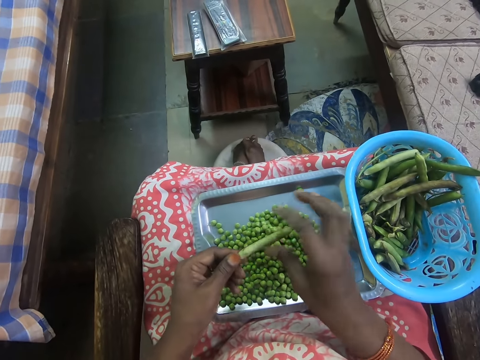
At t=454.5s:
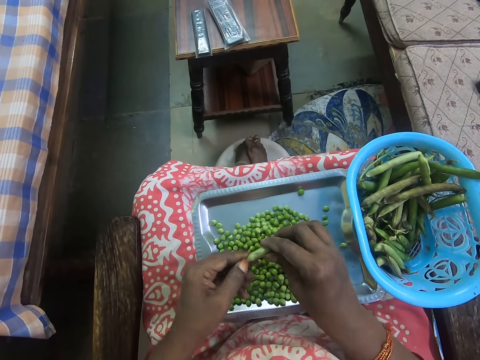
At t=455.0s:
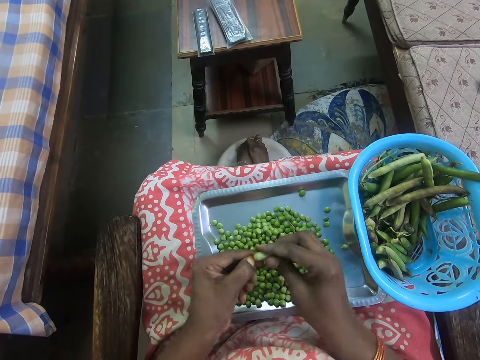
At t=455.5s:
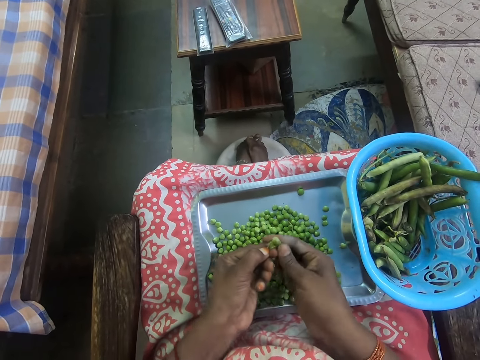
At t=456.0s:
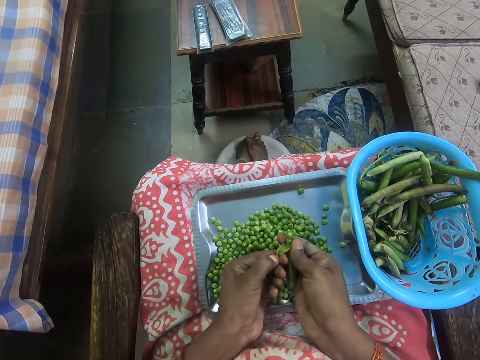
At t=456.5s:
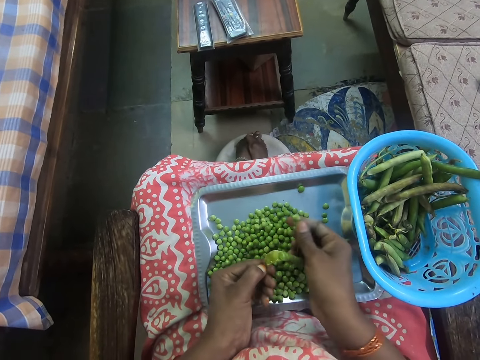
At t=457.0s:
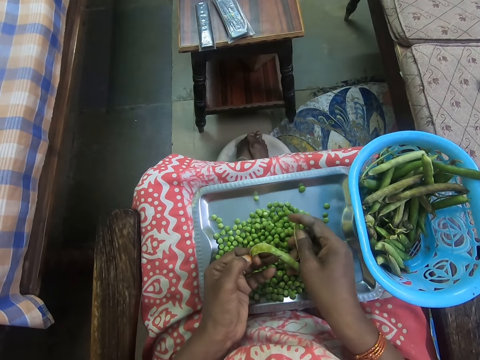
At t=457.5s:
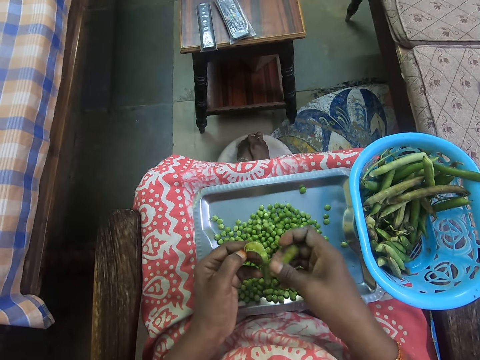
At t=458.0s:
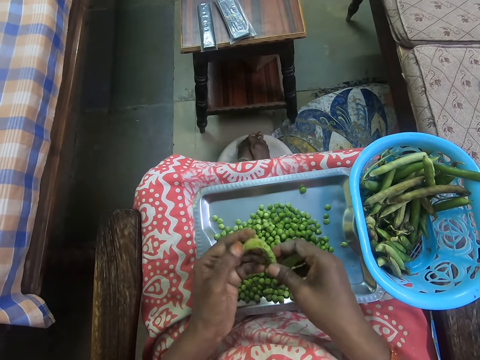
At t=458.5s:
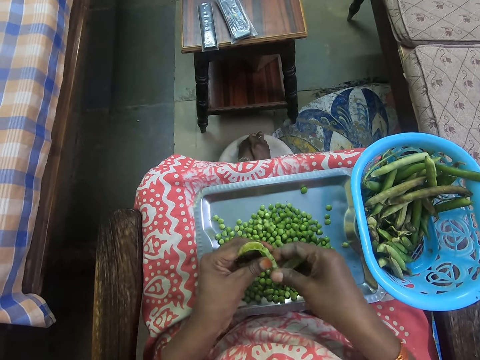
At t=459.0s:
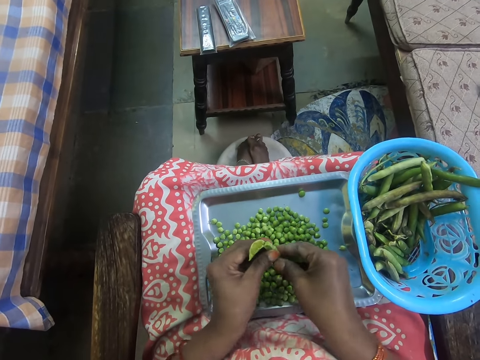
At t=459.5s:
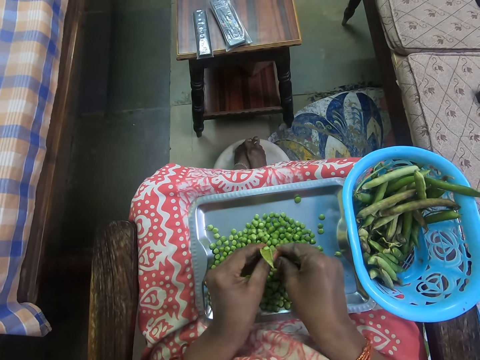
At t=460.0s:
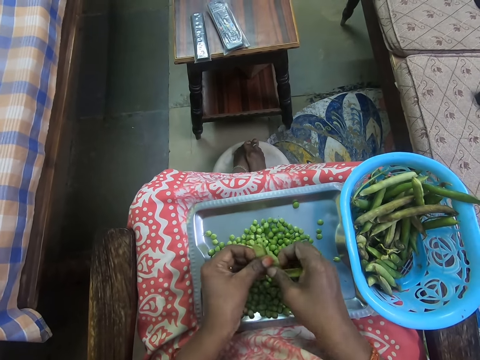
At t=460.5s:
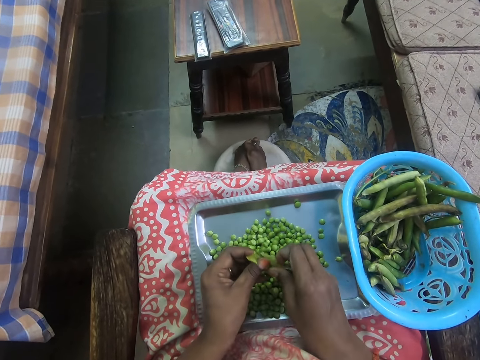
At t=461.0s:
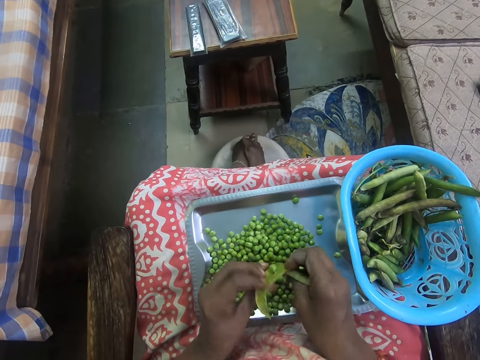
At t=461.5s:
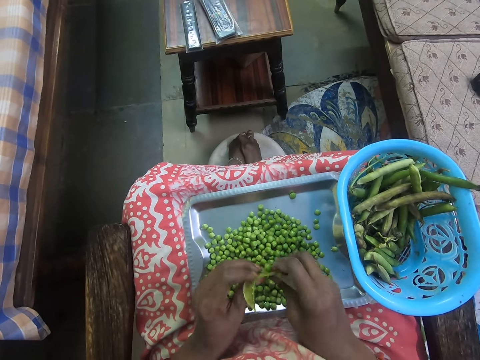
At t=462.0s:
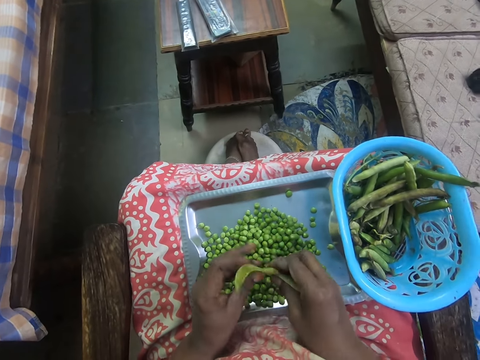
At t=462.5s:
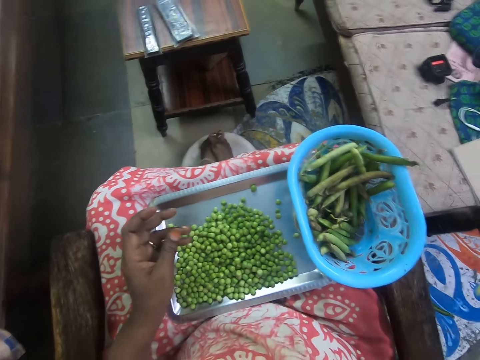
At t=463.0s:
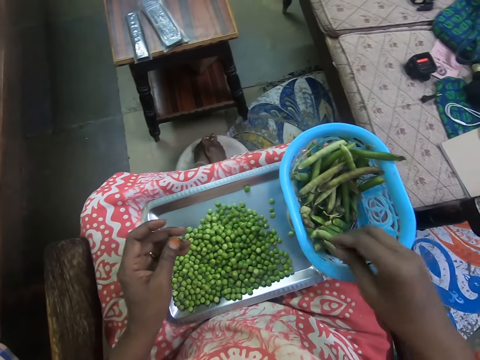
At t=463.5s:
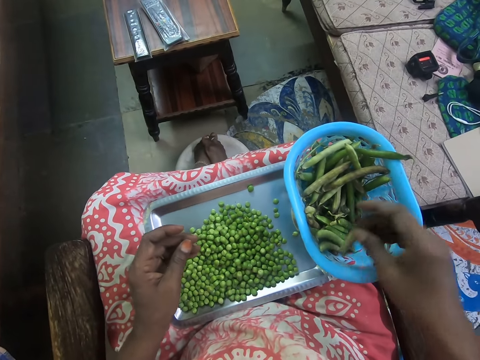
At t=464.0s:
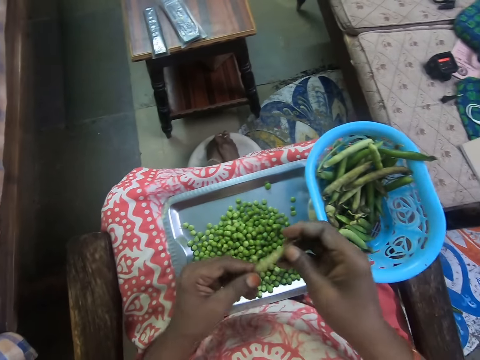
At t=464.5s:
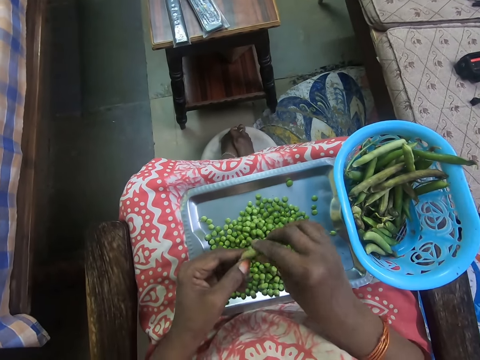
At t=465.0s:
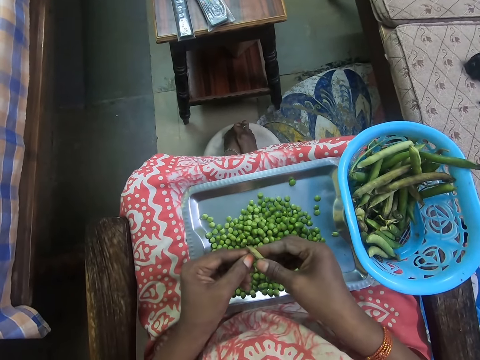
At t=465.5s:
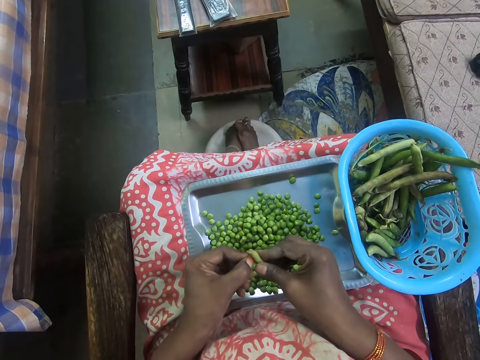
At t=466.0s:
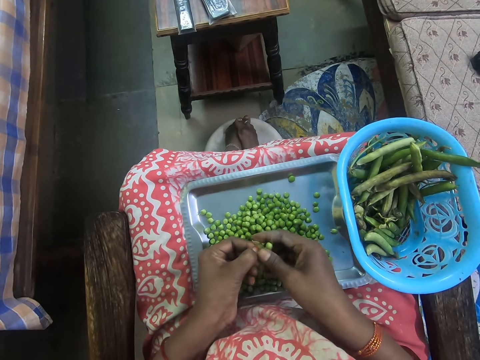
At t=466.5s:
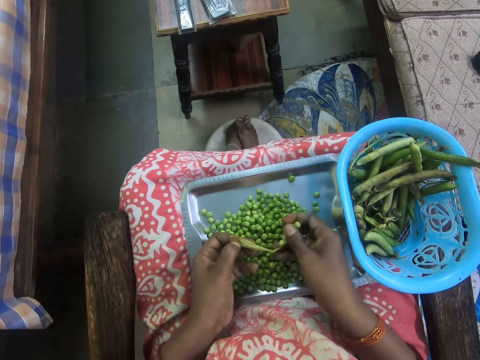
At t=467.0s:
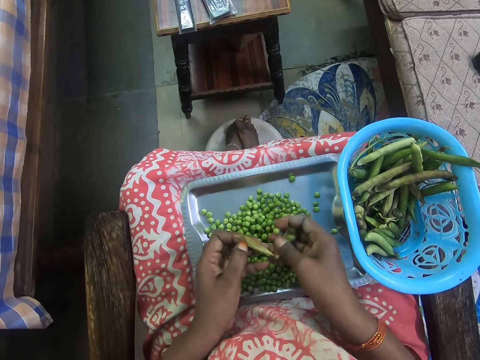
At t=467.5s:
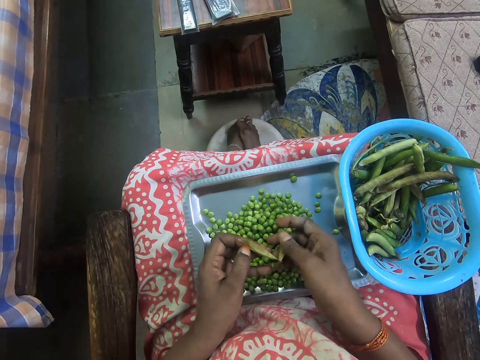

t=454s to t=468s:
The camera wearer removes green peas from the pod. They throw the pod away. They pick up a pod and remove green peas from the pod.

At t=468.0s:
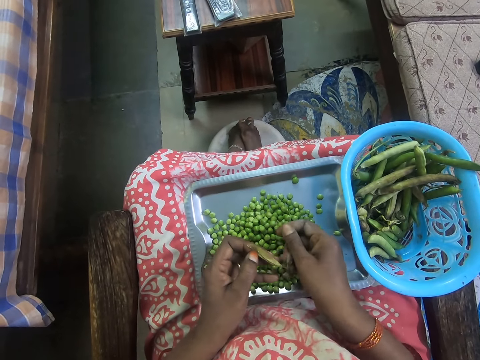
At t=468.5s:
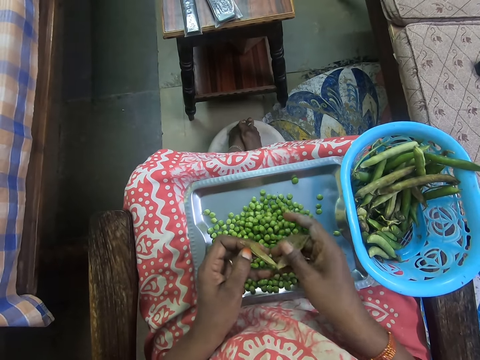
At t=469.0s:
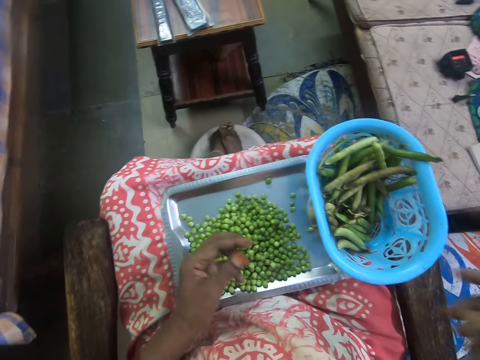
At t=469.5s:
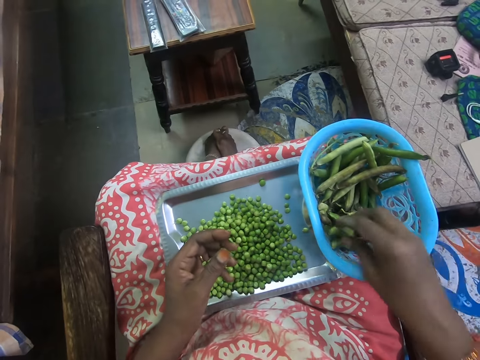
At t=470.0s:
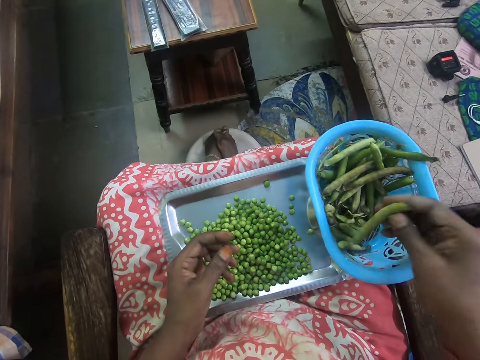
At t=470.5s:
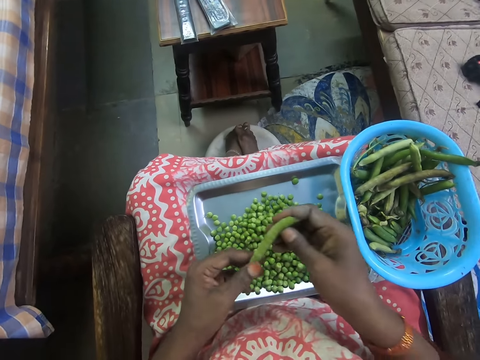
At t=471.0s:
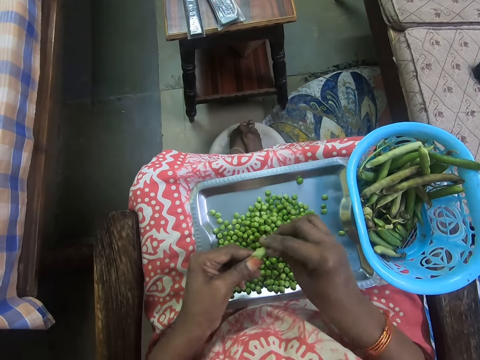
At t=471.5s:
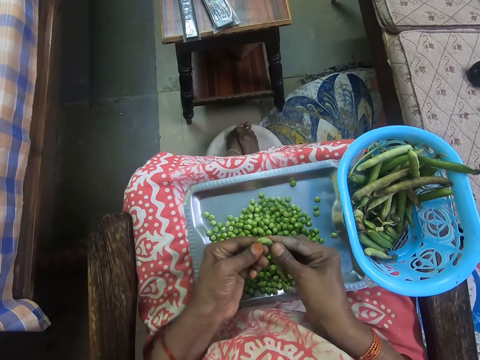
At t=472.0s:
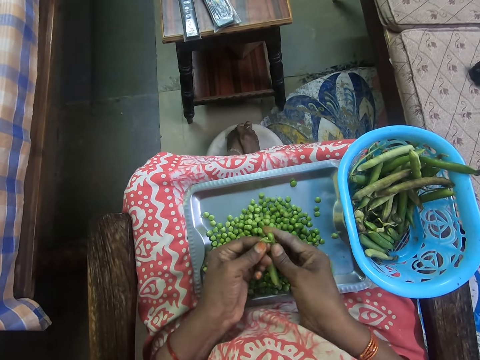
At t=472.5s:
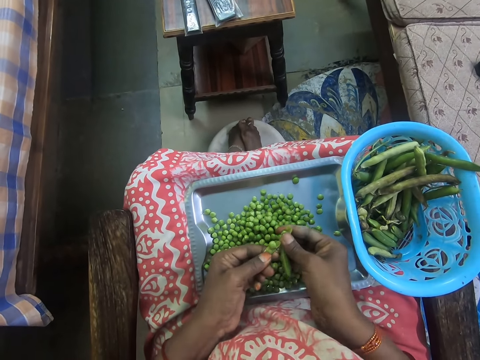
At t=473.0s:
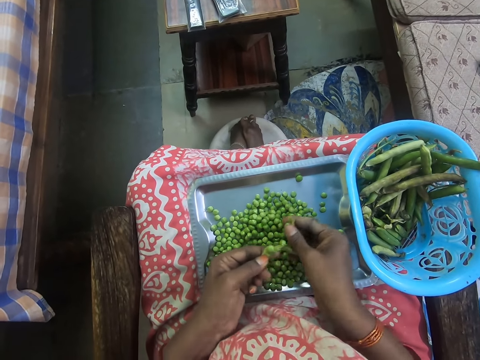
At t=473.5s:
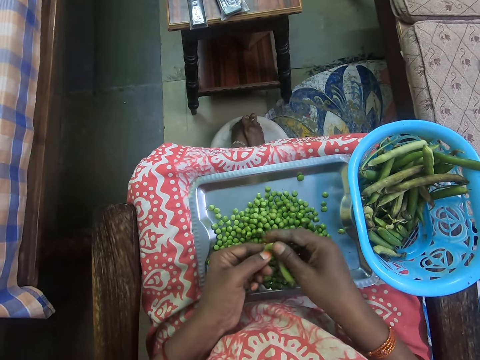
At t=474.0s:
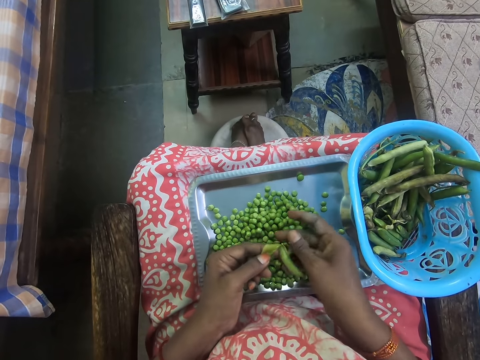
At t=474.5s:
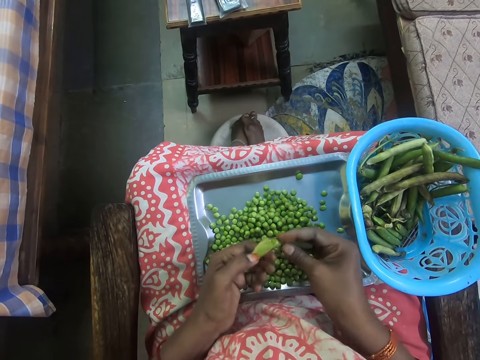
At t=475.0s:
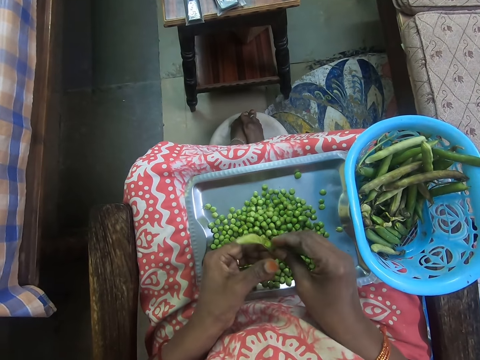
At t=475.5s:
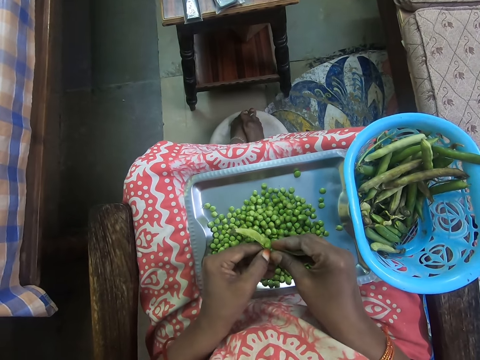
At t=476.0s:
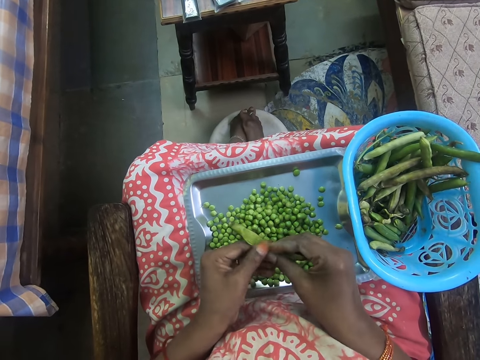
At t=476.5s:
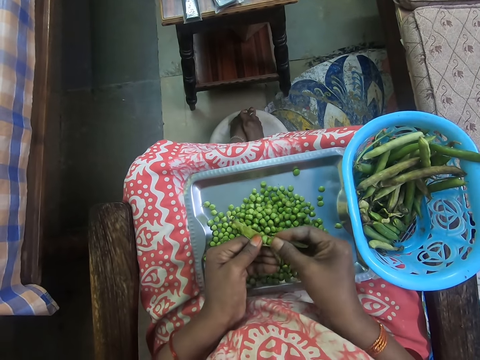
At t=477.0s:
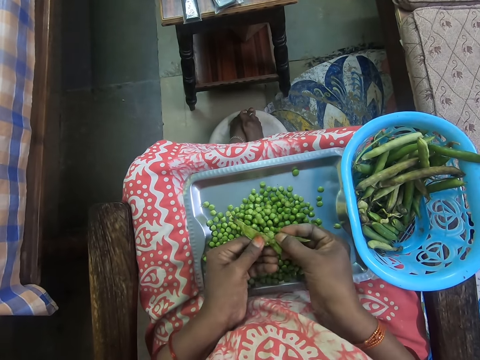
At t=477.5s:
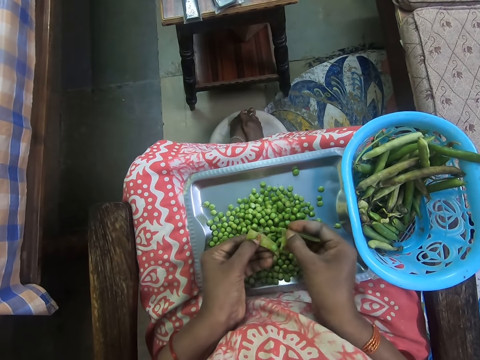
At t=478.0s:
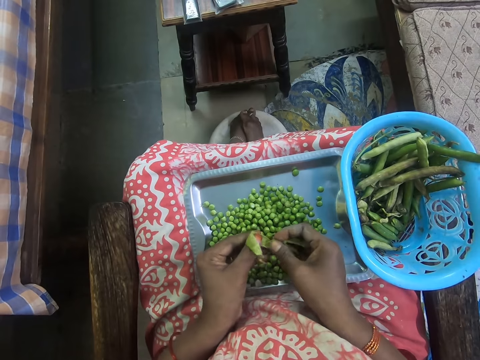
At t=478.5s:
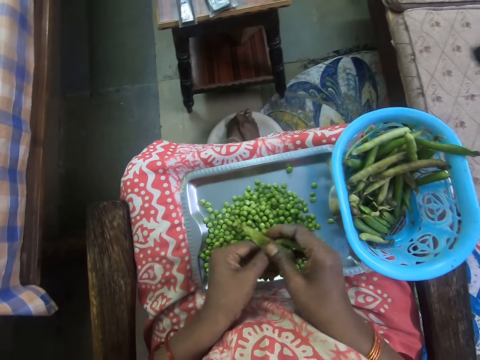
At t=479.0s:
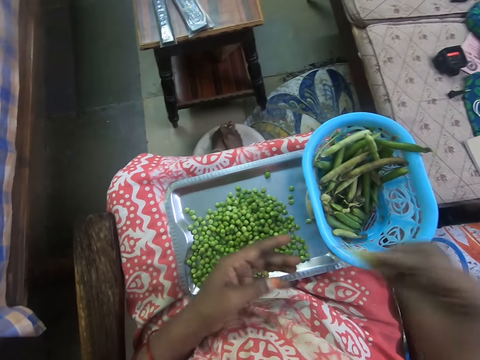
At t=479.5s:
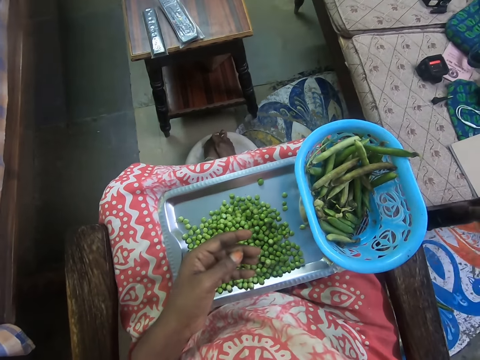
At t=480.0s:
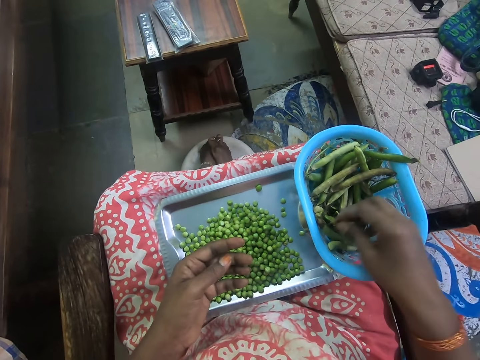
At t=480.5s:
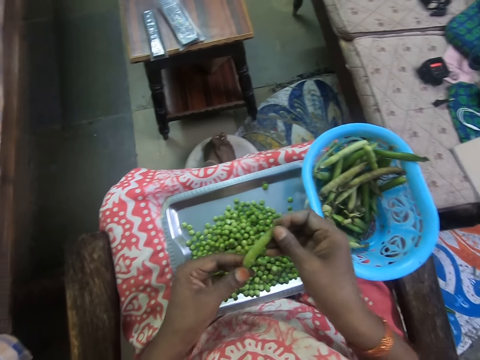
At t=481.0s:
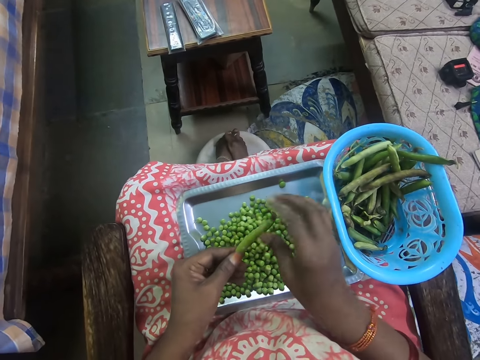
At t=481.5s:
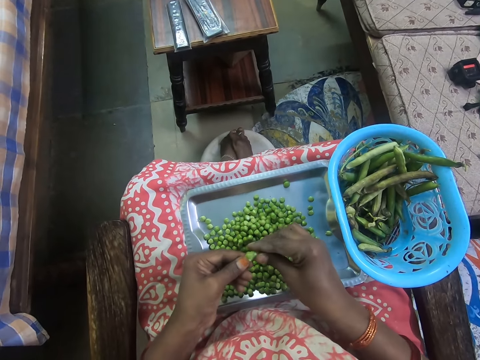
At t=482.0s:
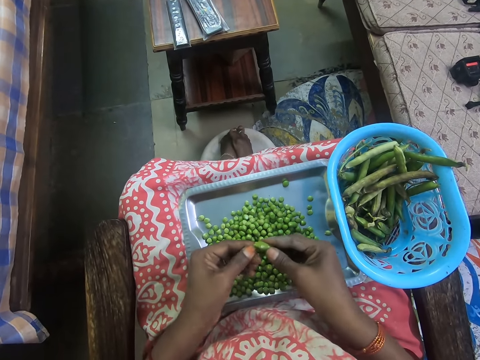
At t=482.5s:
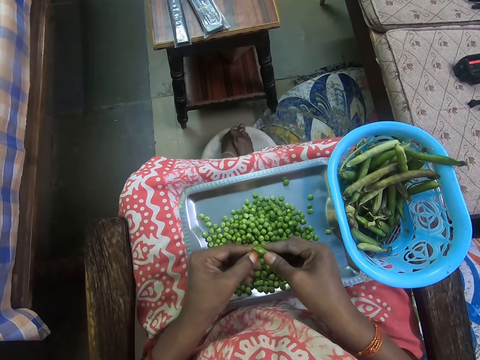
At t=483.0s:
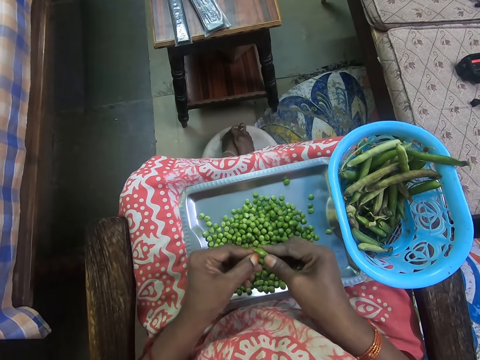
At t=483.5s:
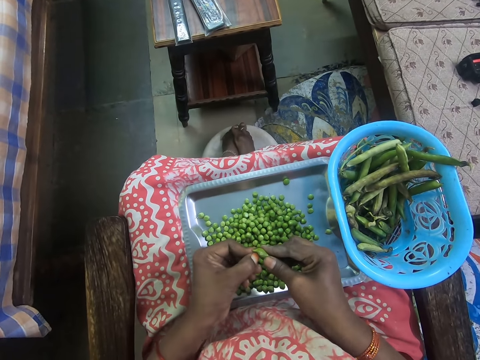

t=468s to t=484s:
The camera wearer throws the pod away. They pick up a pod. They remove green peas from the pod. They throw the pod away. They pick up a pod. They remove green peas from the pod.
